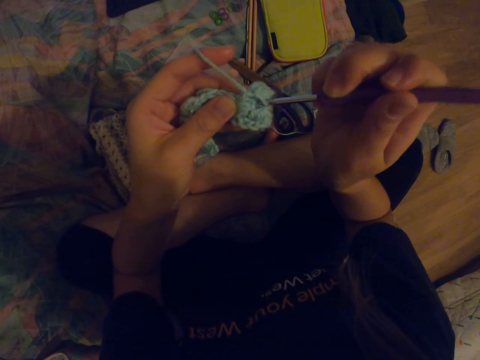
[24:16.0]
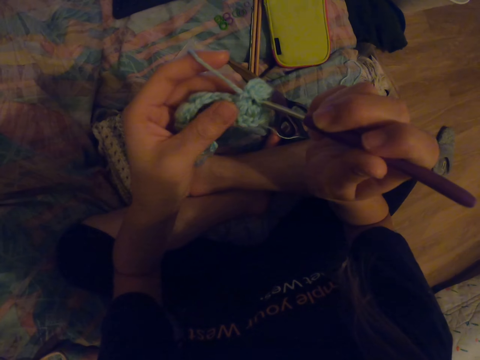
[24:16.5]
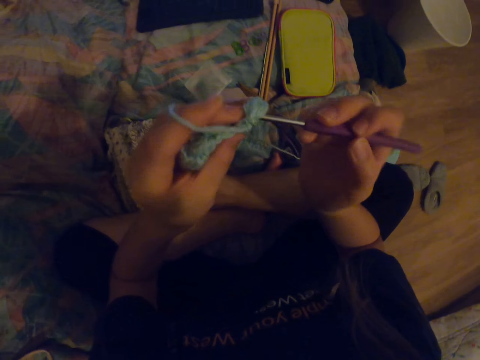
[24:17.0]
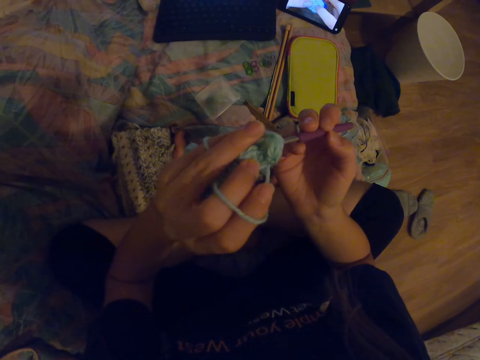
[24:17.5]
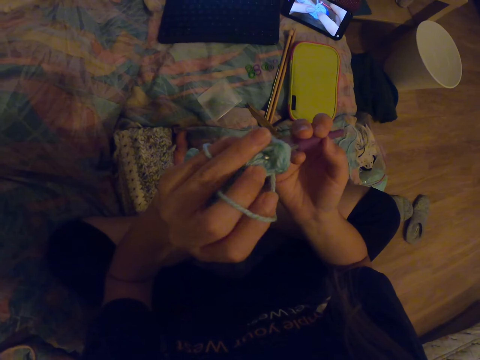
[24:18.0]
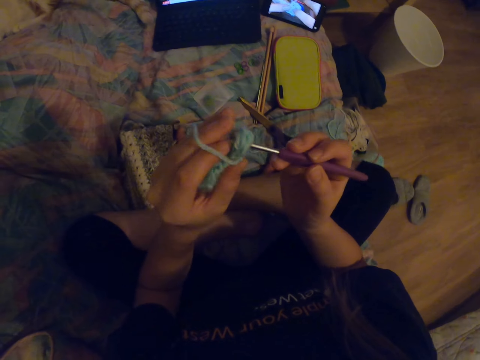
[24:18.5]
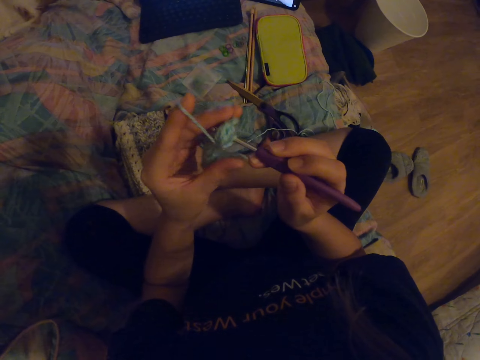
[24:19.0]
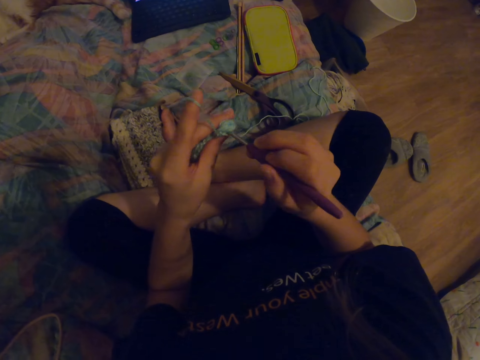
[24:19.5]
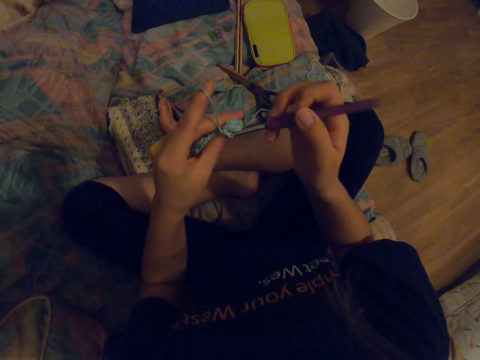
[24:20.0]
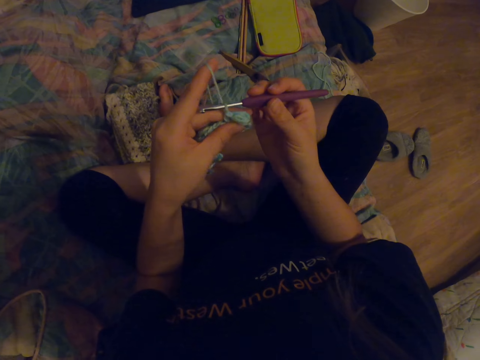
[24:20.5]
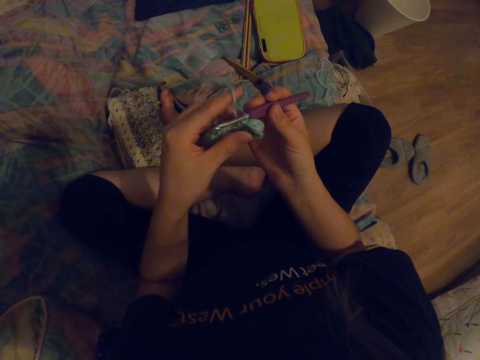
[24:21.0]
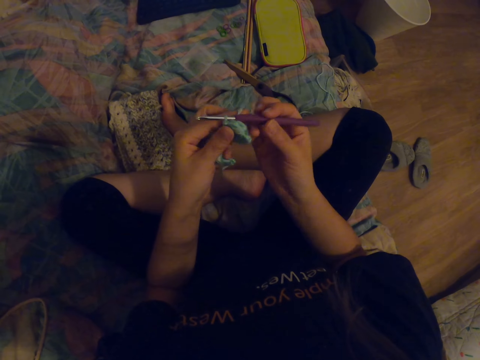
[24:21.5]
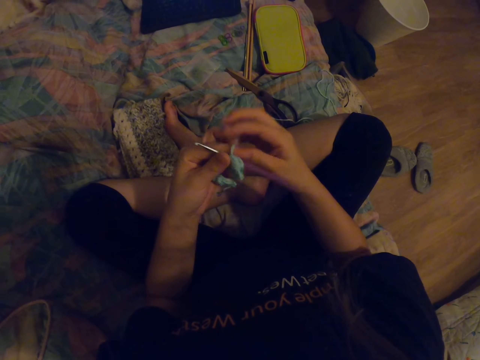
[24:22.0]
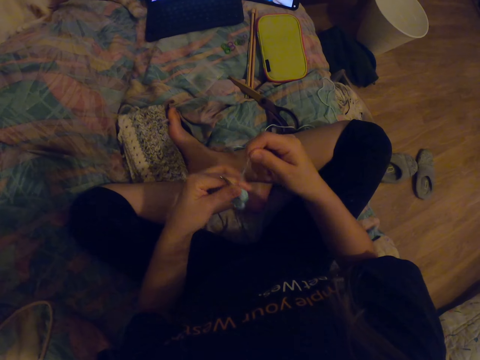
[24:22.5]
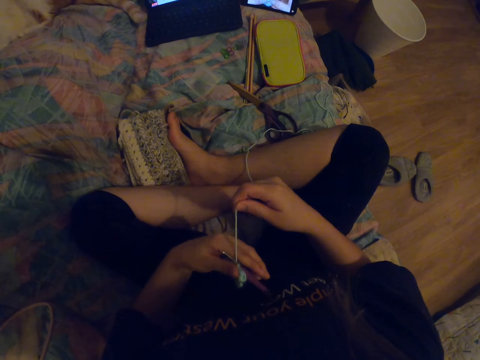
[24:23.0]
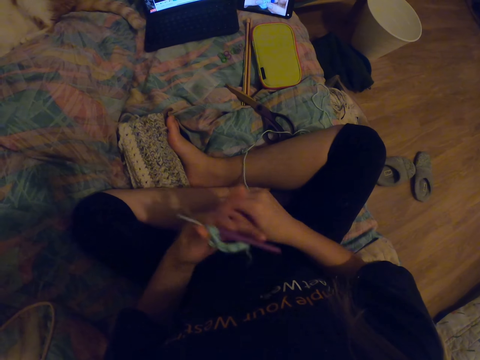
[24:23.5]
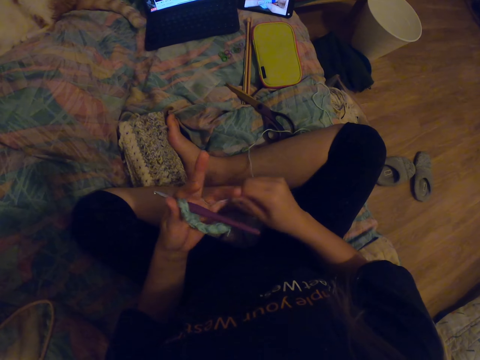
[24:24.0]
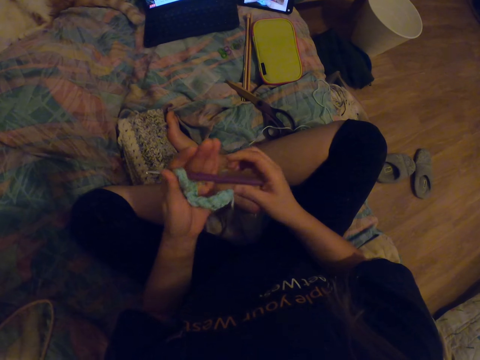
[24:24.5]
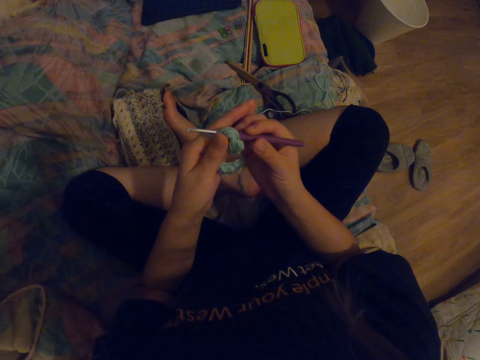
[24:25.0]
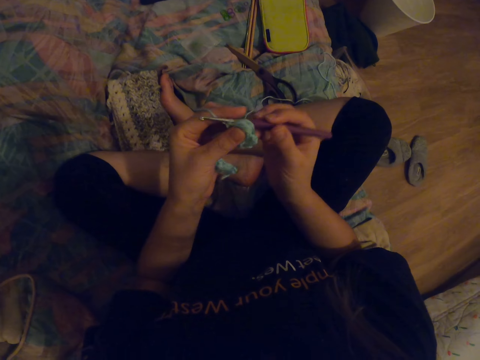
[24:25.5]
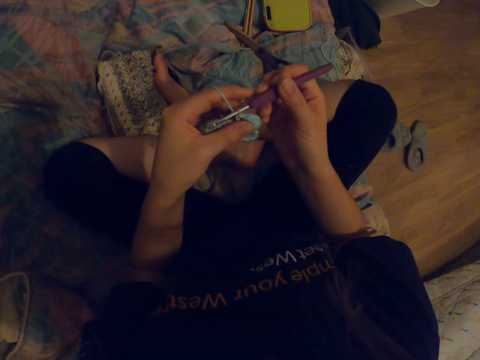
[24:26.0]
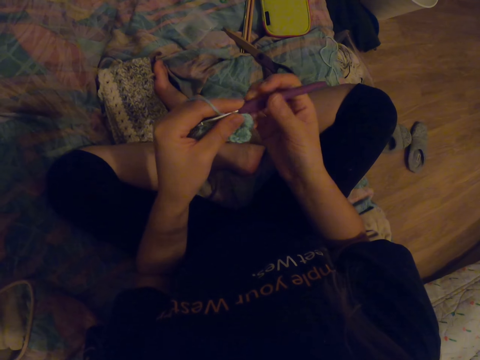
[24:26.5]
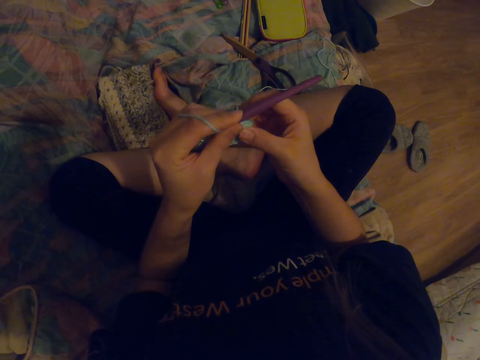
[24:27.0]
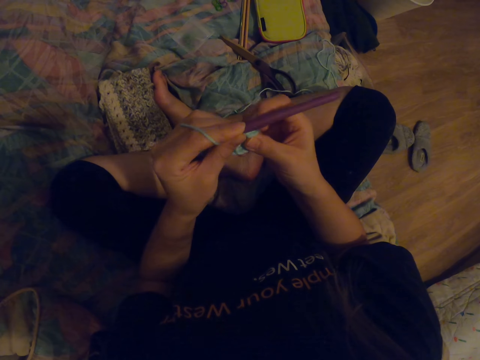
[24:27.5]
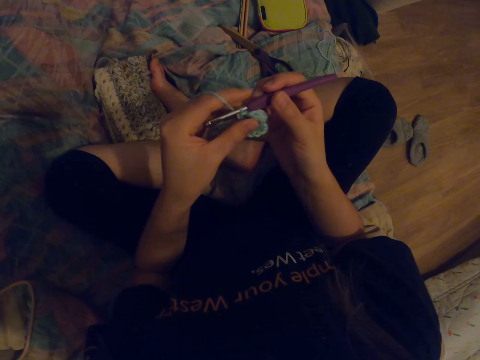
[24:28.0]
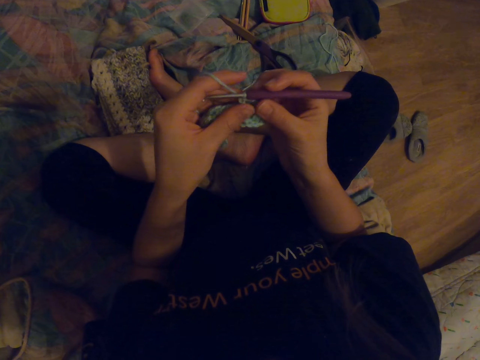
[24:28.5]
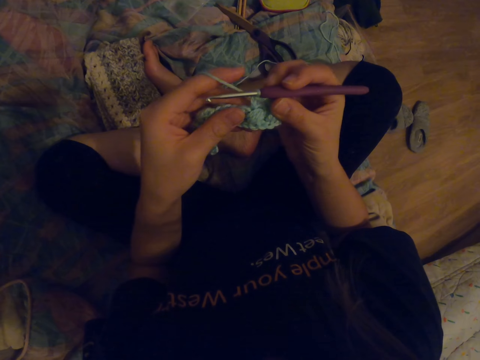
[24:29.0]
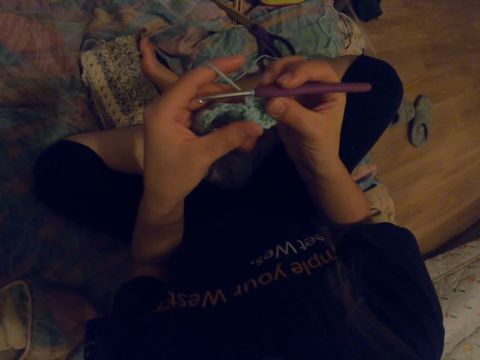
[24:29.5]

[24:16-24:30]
The camera wearer knits the fabric with a crochet hook. They straighten a thread and roll the thread on the fingers. They look at the fabric and straighten the fabric.

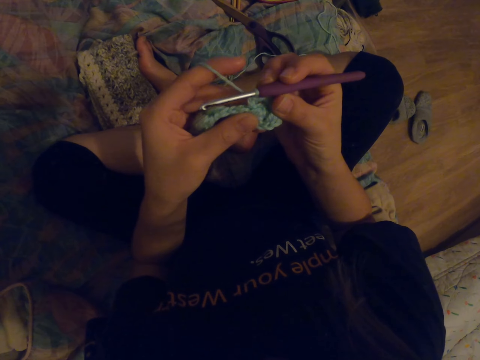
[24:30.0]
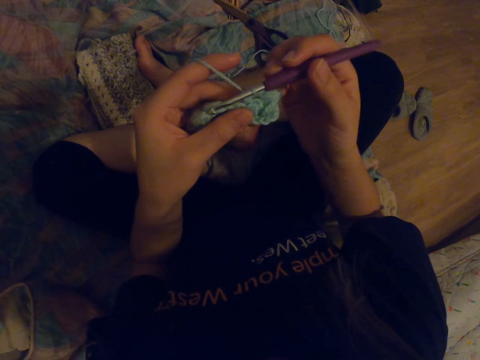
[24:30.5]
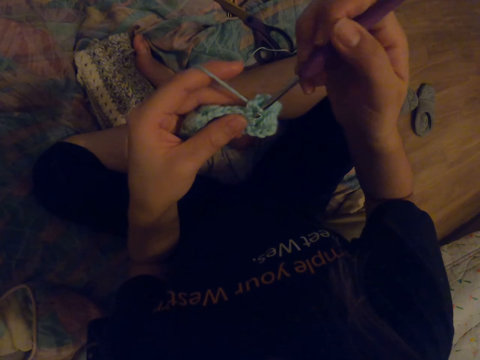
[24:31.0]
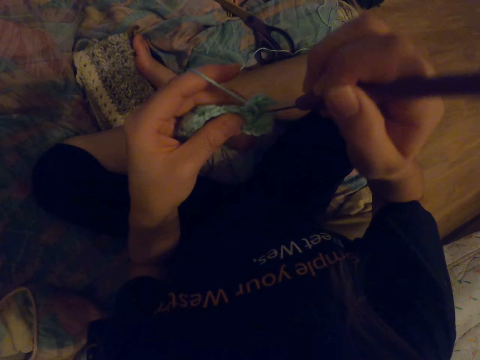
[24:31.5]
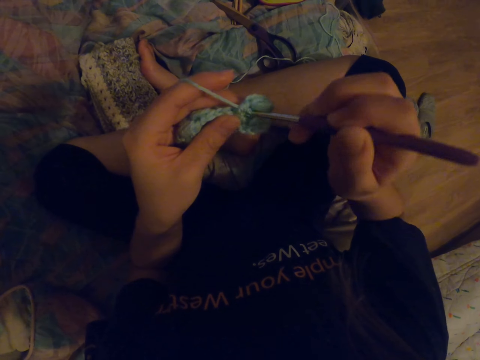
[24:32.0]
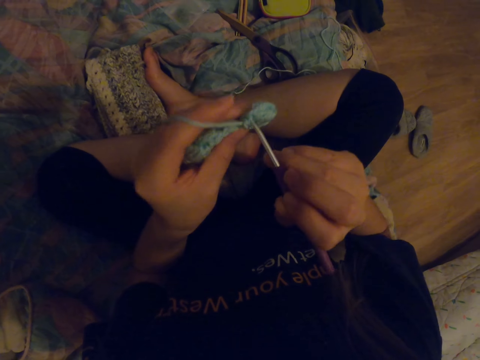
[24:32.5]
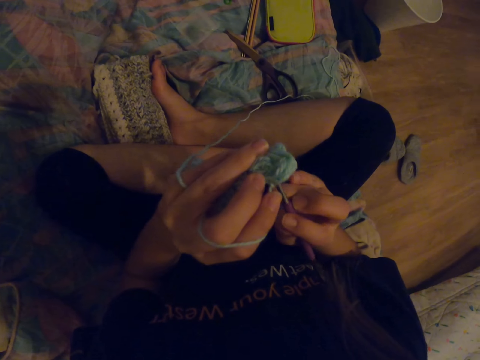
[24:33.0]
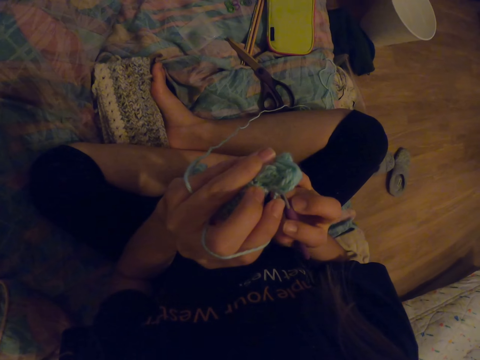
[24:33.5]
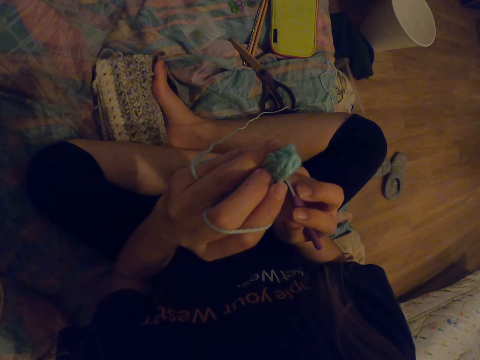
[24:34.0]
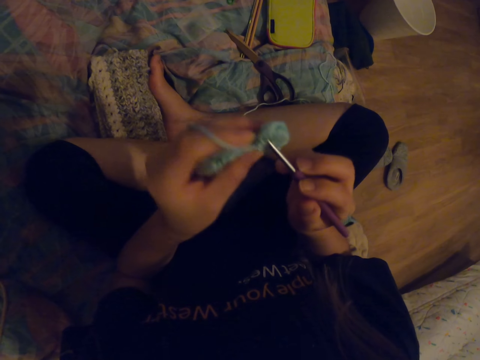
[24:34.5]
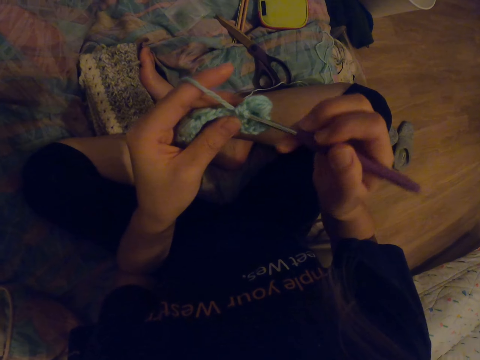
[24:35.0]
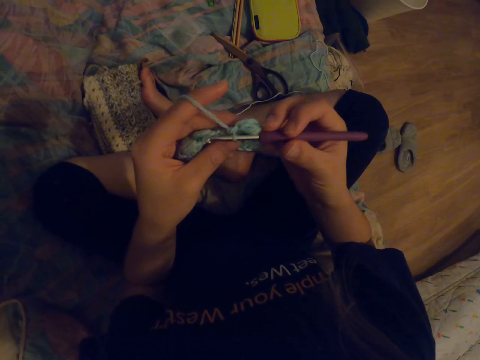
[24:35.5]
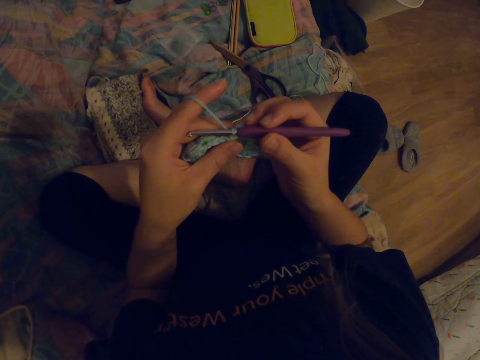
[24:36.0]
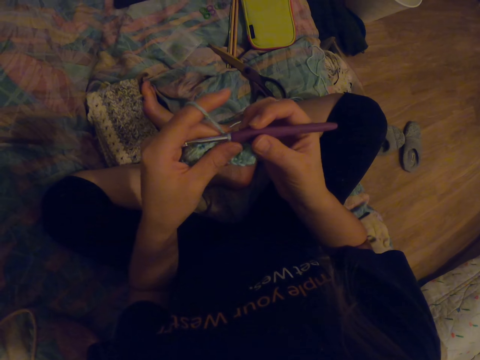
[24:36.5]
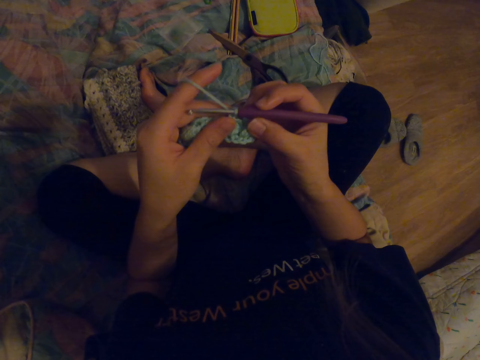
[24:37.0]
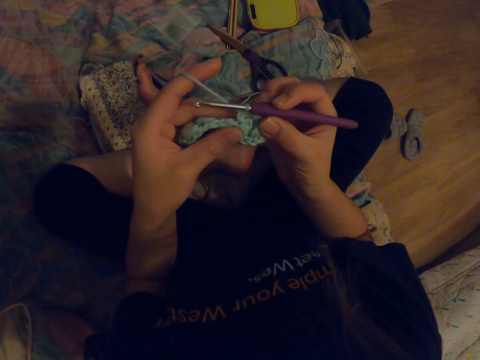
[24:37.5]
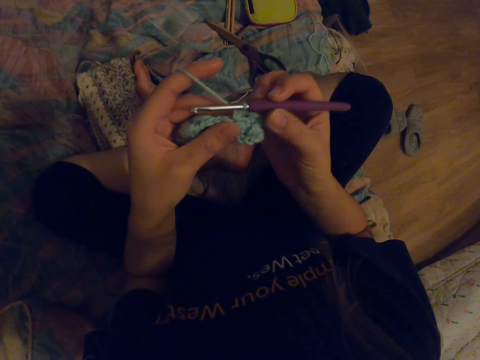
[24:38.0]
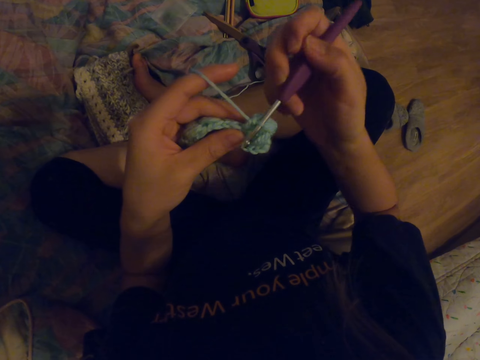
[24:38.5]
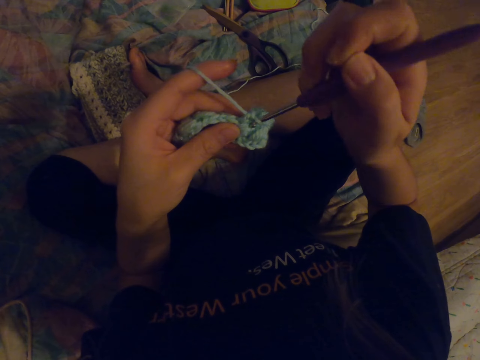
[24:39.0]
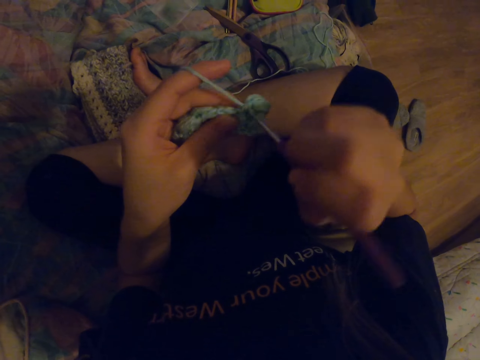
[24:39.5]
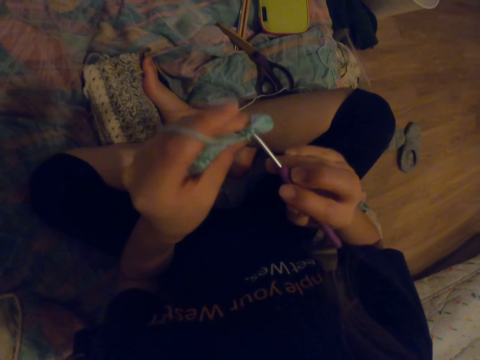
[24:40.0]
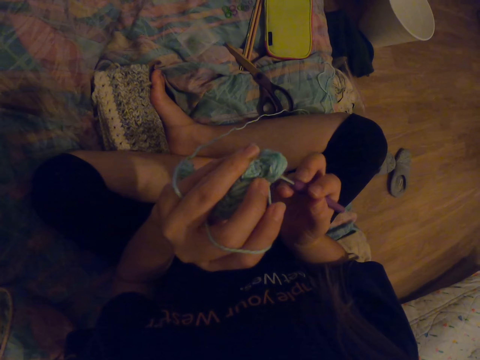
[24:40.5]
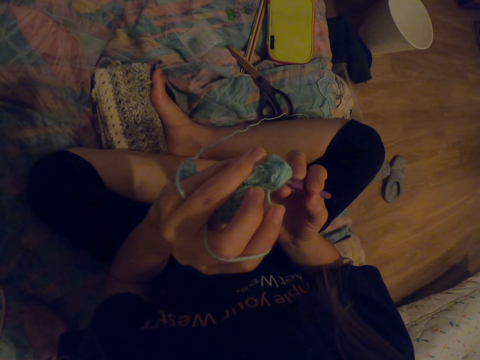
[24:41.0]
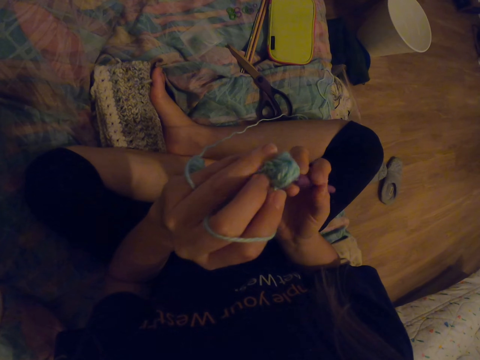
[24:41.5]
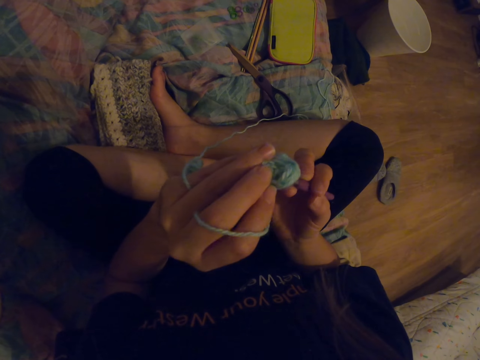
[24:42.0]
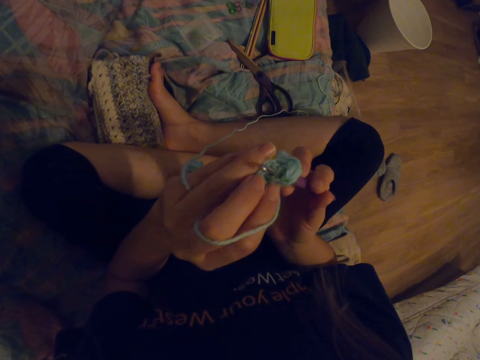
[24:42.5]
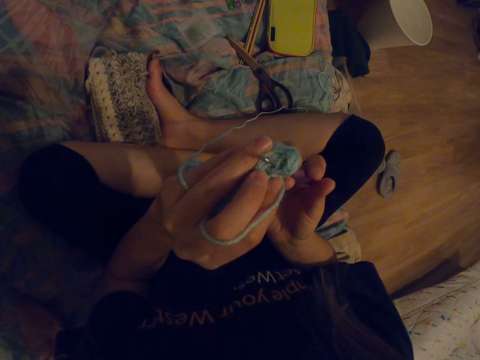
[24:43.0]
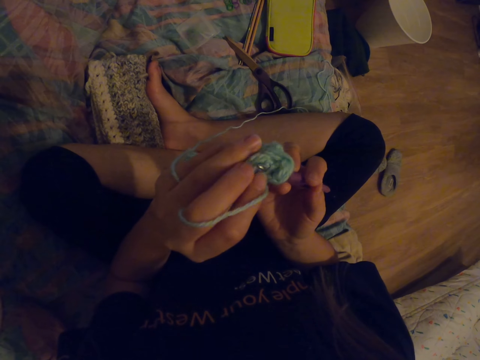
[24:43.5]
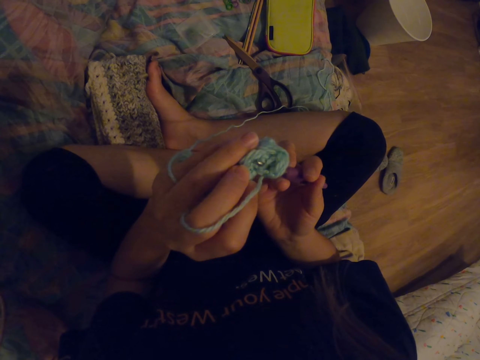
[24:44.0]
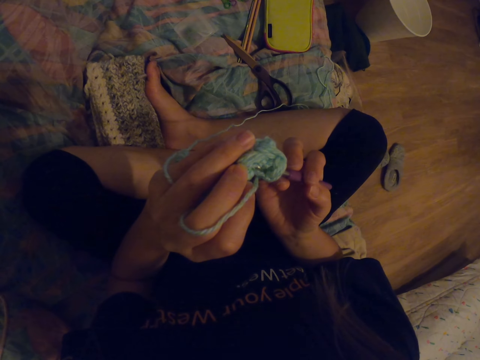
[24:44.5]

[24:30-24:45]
The camera wearer knits a fabric. They straighten the fabric. They knit the fabric with a crochet hook.
